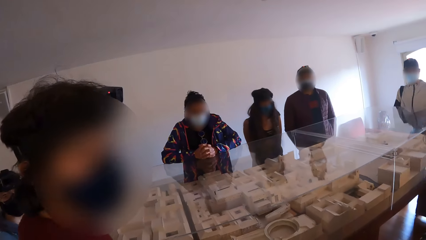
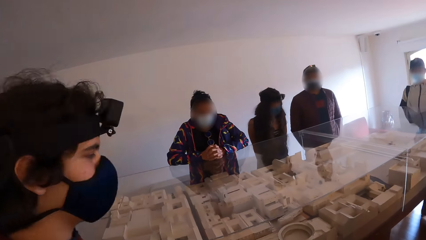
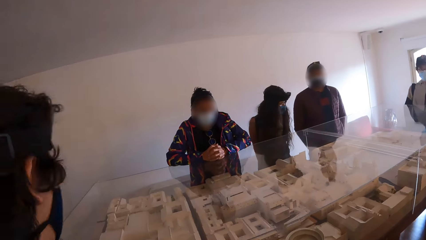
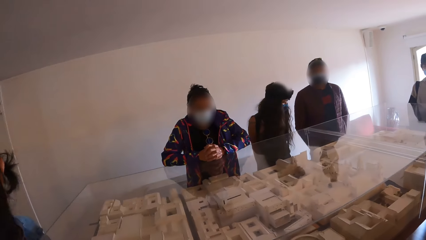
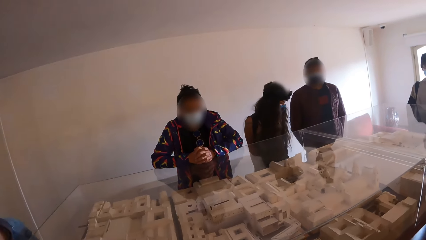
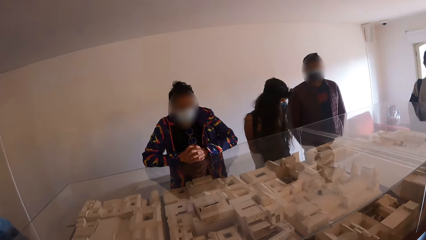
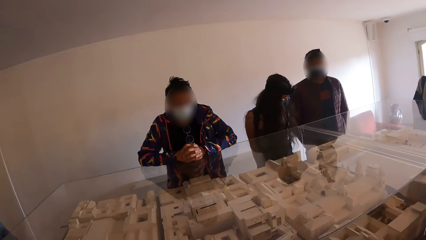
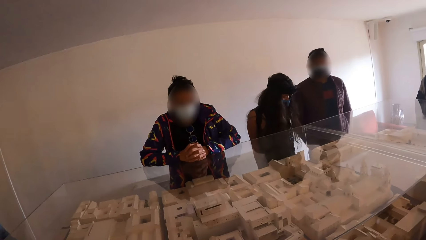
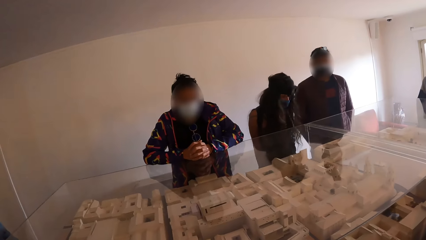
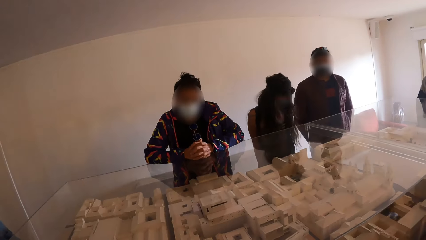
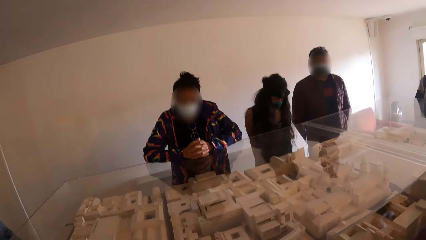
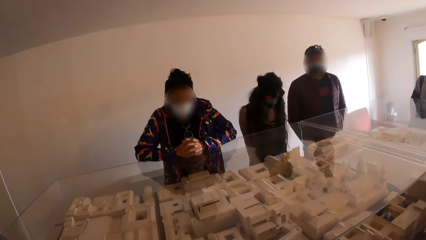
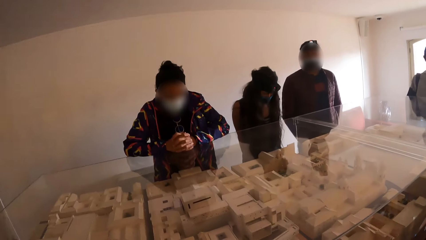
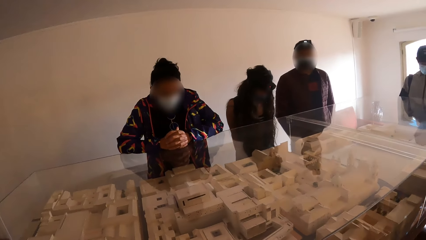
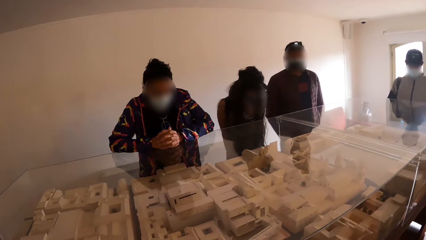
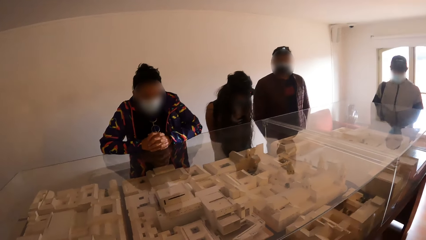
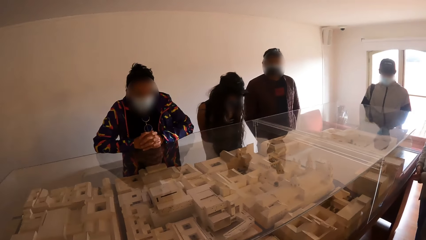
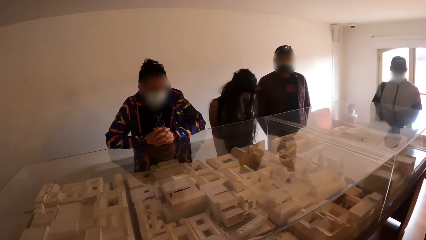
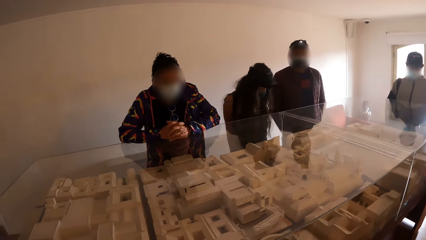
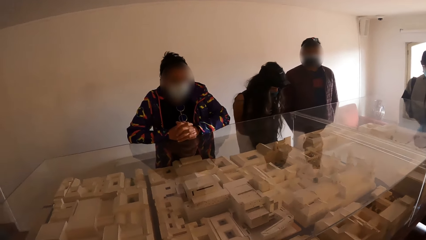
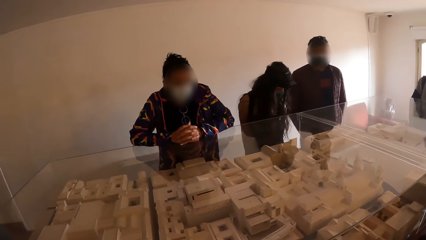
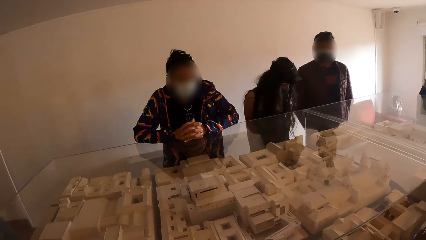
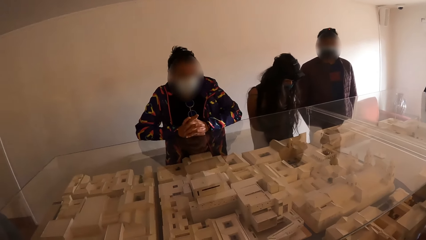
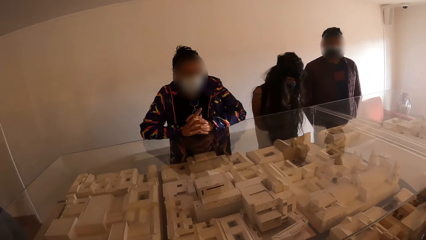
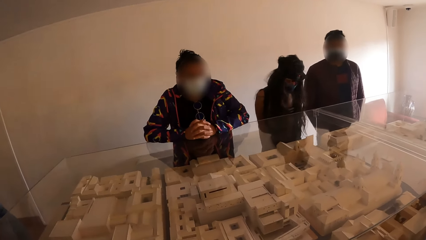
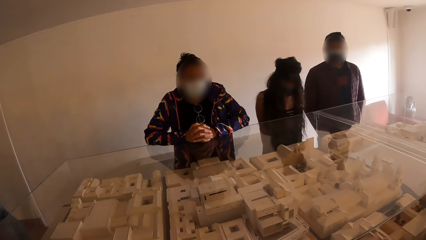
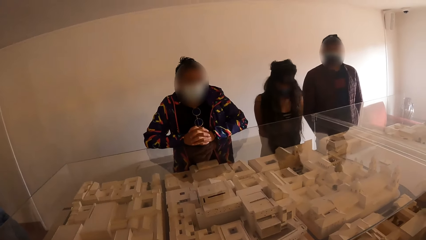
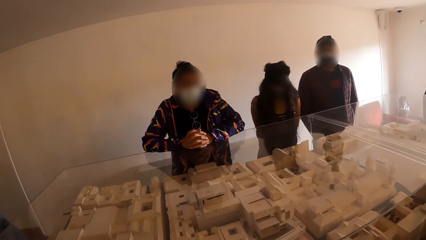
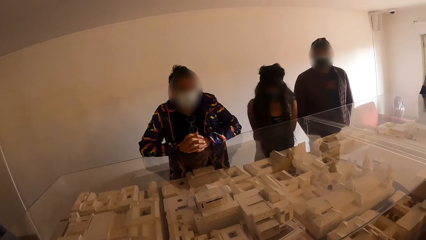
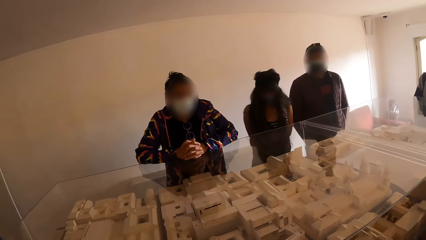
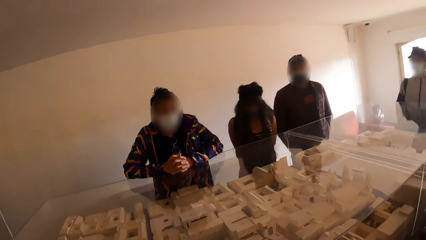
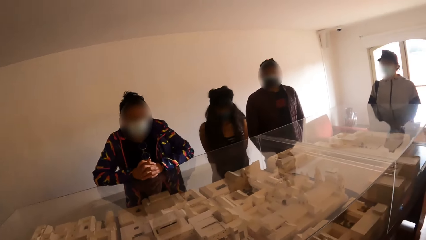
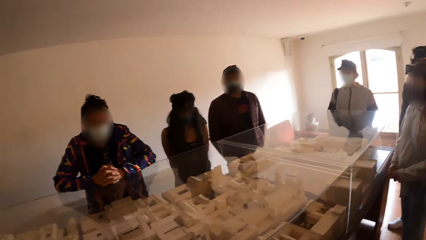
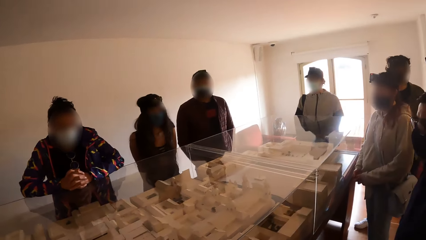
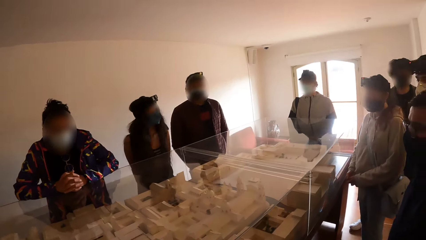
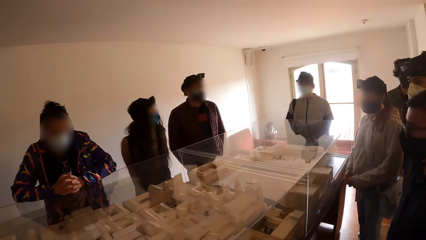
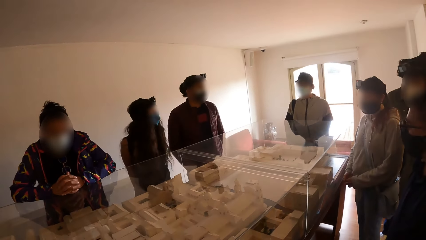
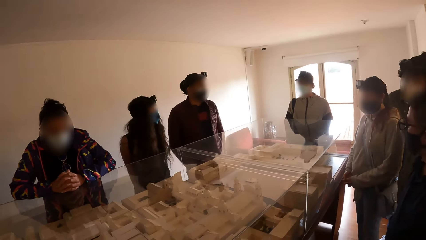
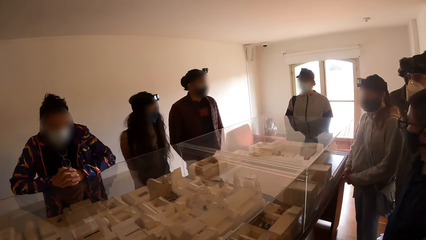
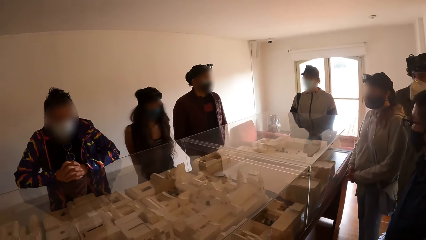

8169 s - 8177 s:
A man interacts with a group of people. The camera wearer looks around.

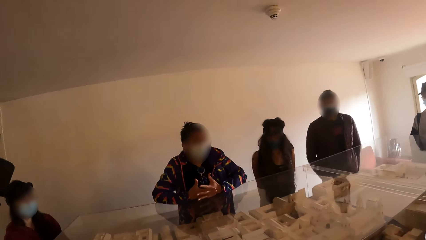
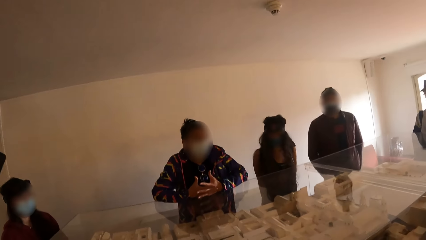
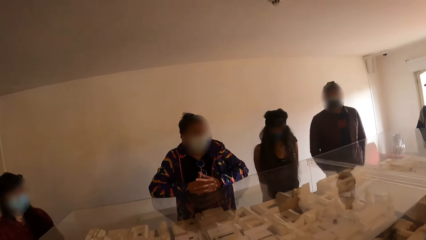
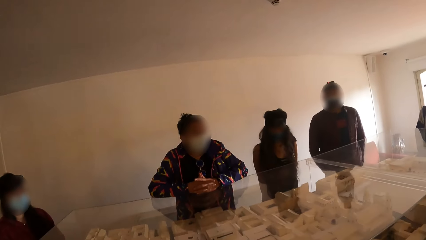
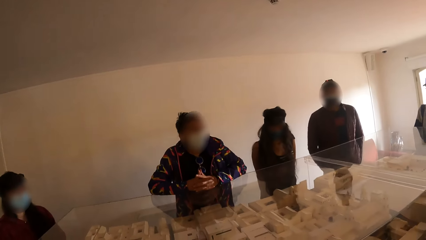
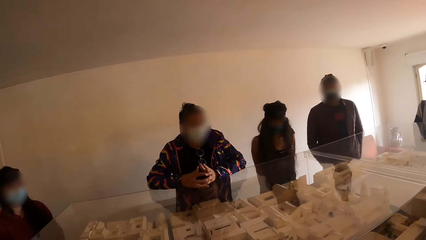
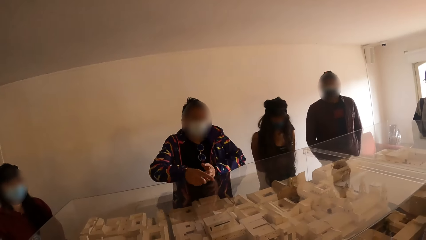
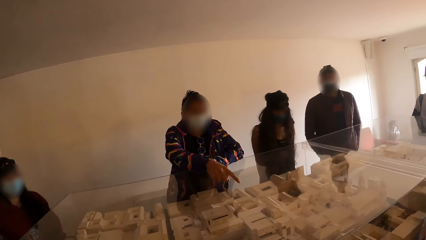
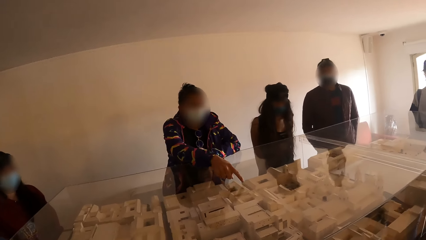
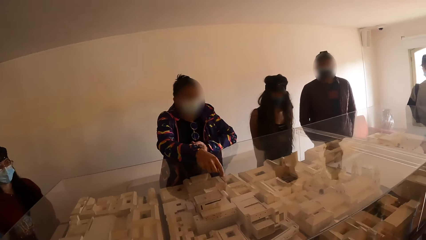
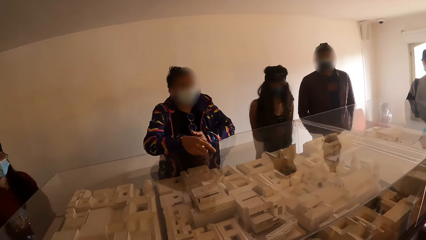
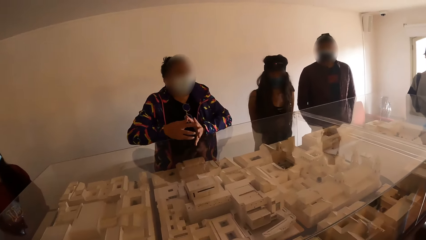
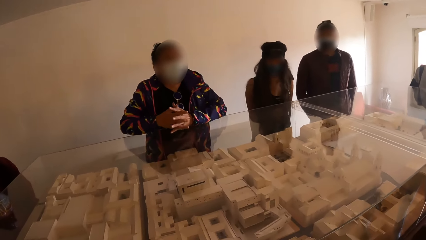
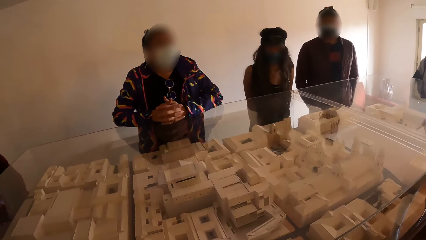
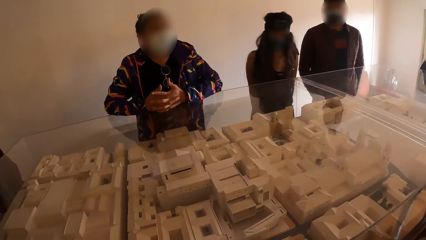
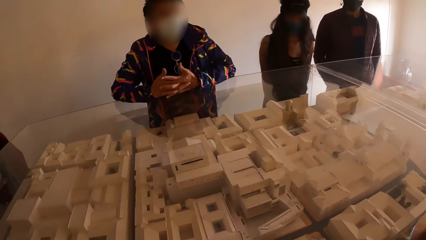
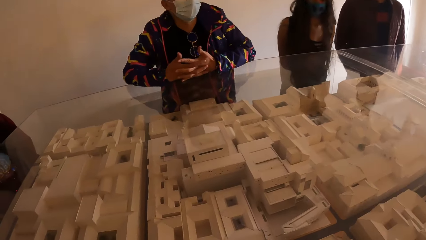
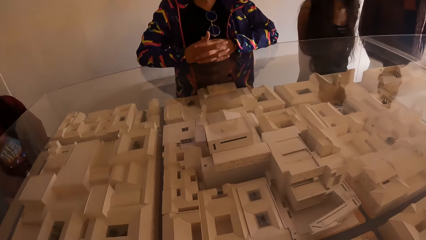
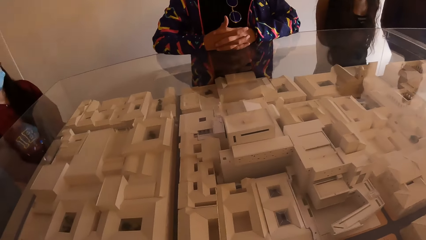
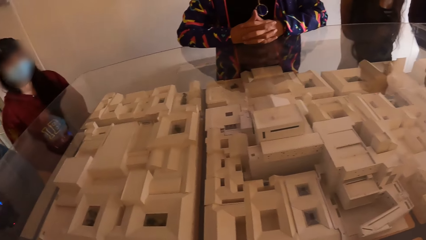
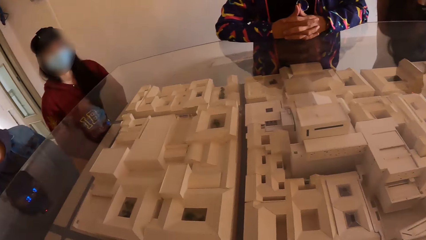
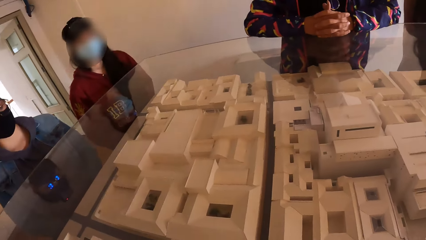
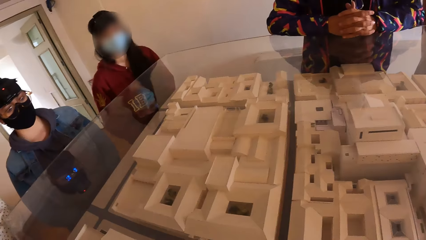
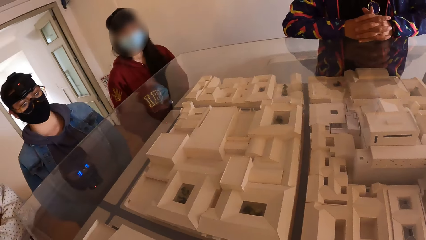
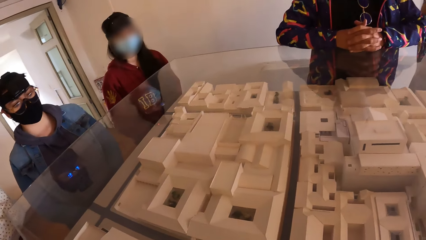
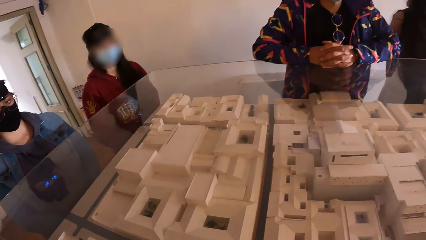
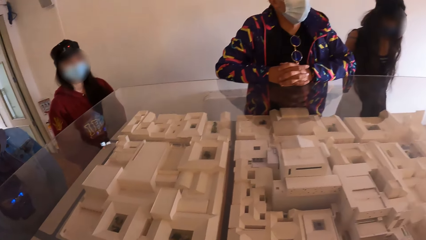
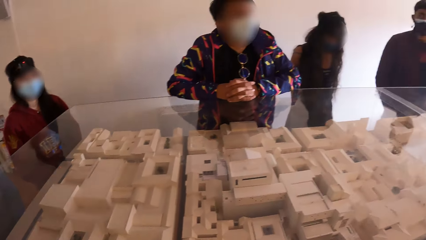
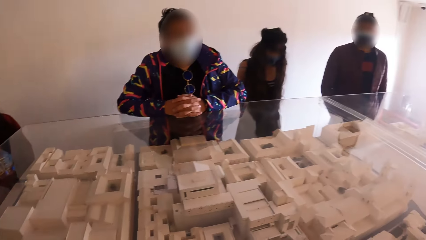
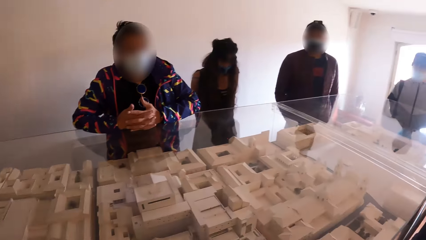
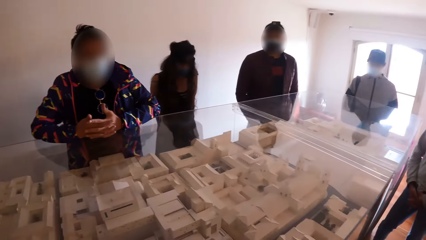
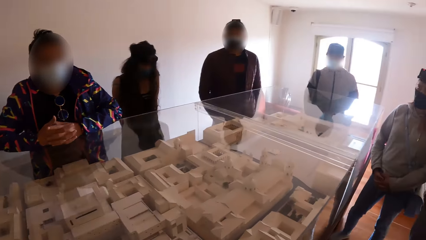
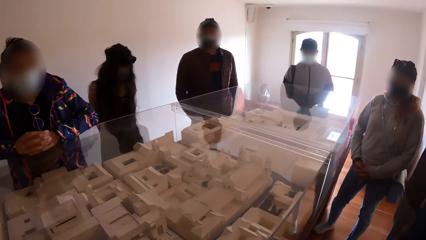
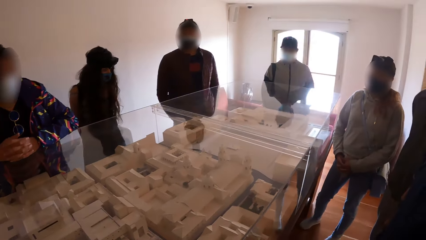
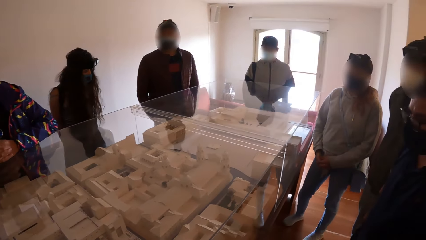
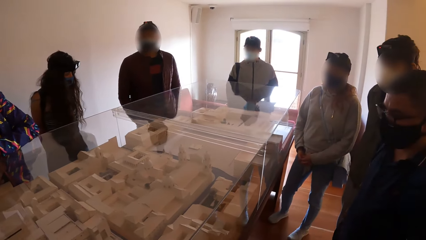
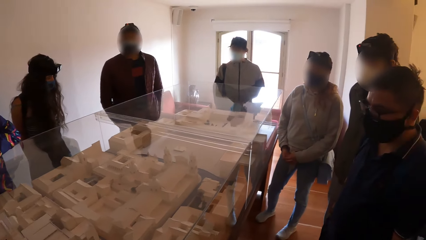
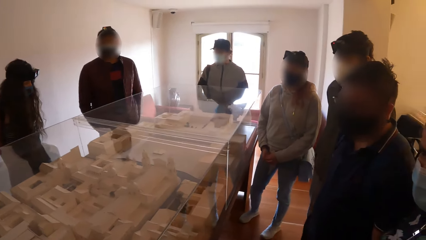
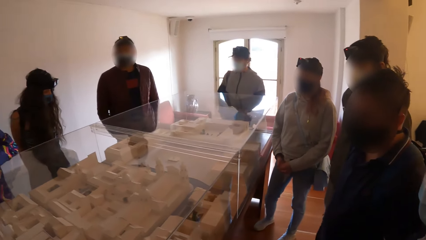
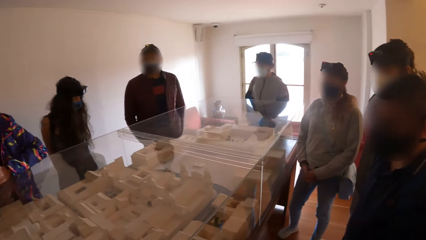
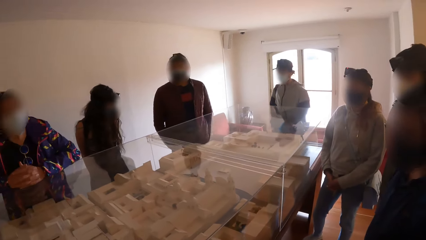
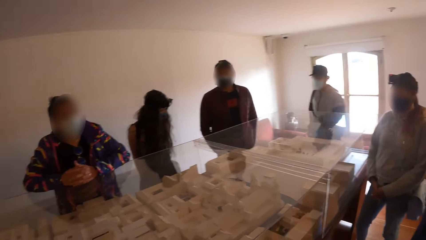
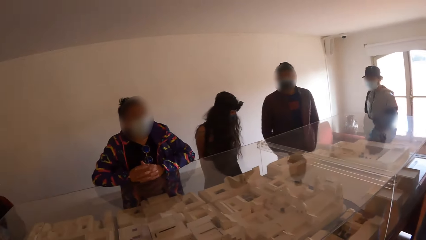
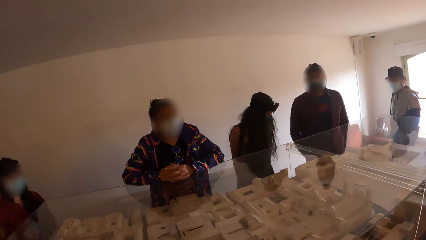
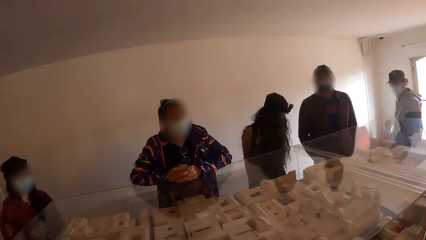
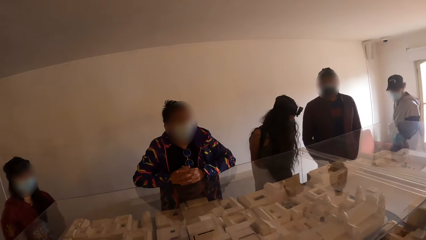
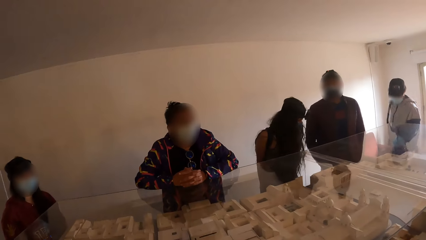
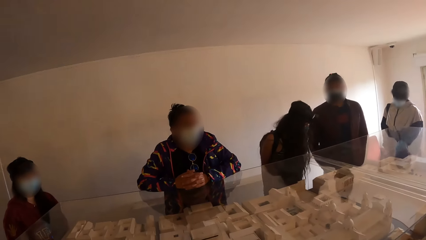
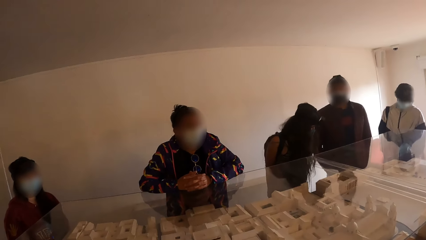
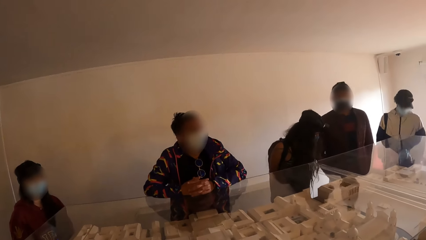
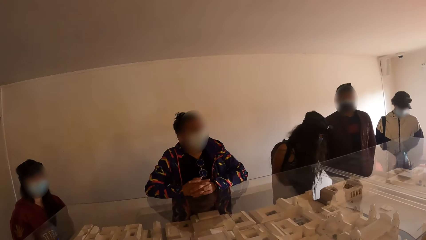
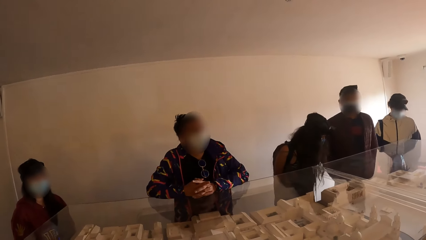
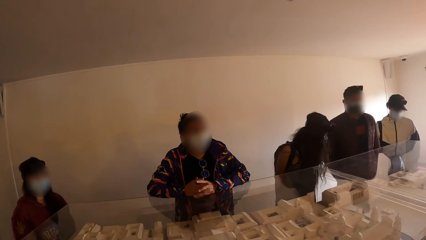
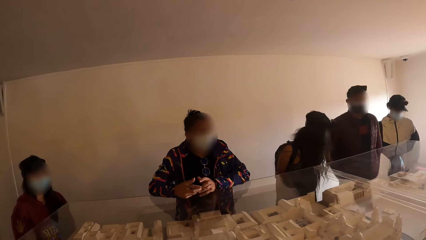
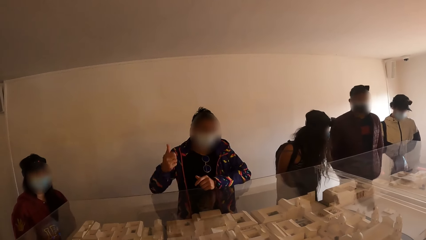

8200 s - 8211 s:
The man points to the show glass with his right hand.
